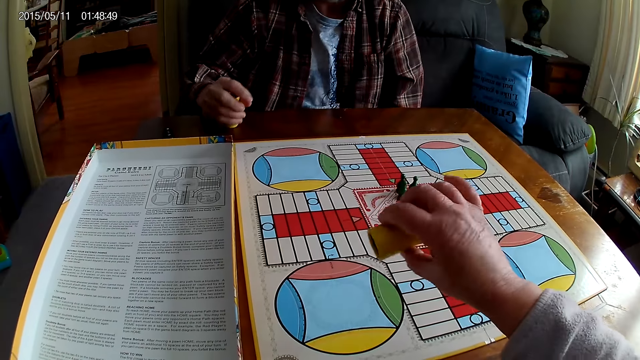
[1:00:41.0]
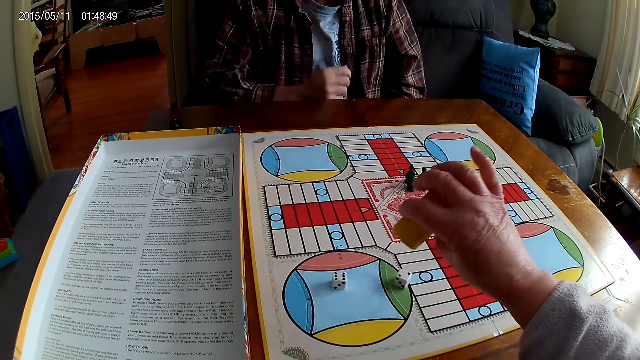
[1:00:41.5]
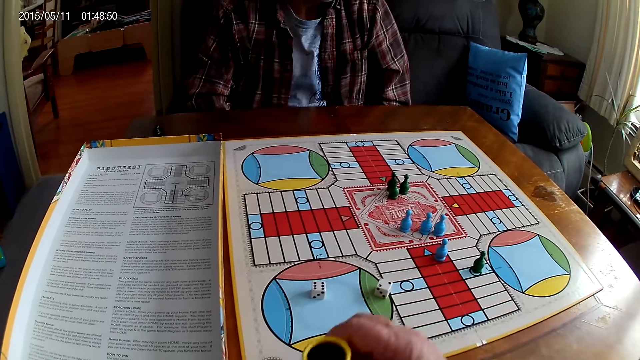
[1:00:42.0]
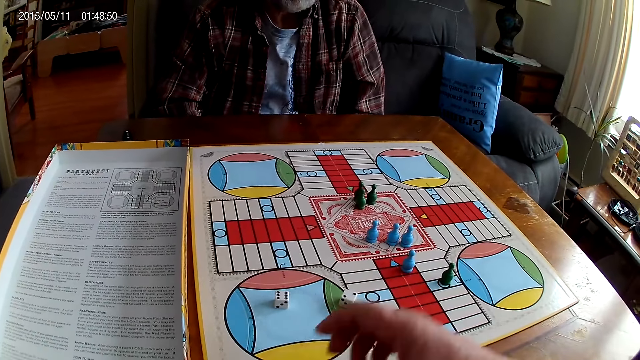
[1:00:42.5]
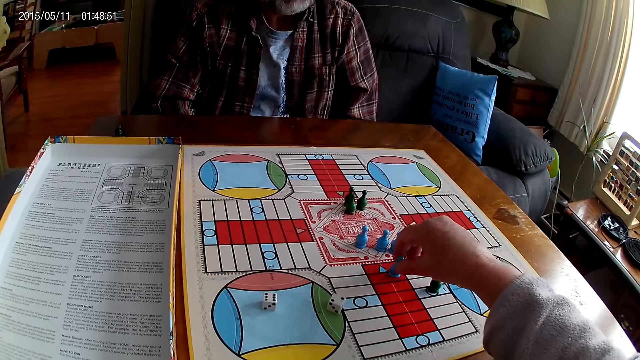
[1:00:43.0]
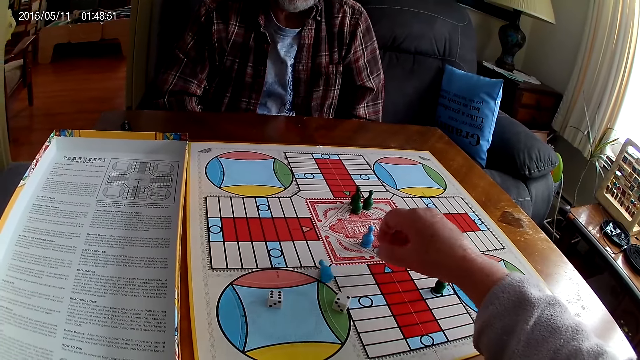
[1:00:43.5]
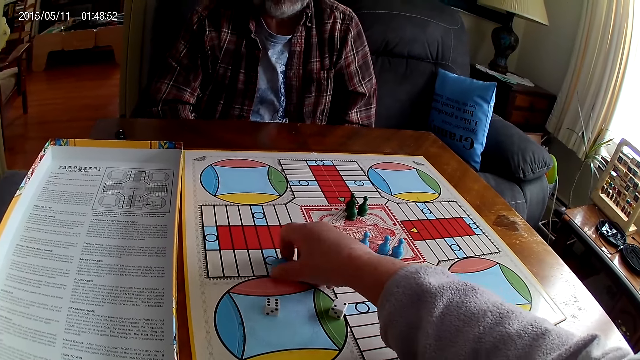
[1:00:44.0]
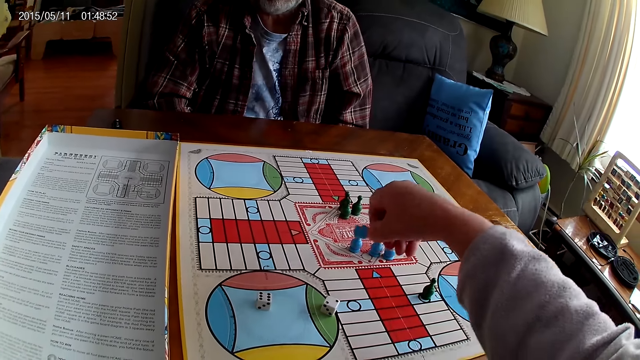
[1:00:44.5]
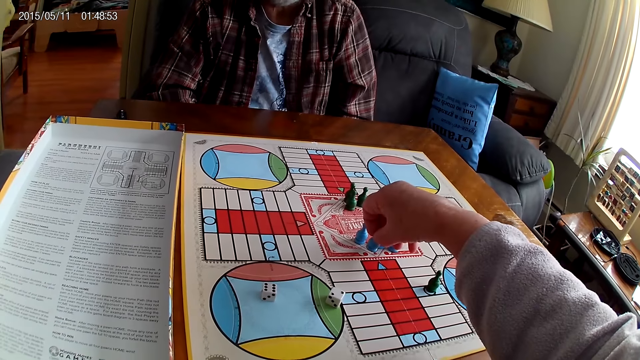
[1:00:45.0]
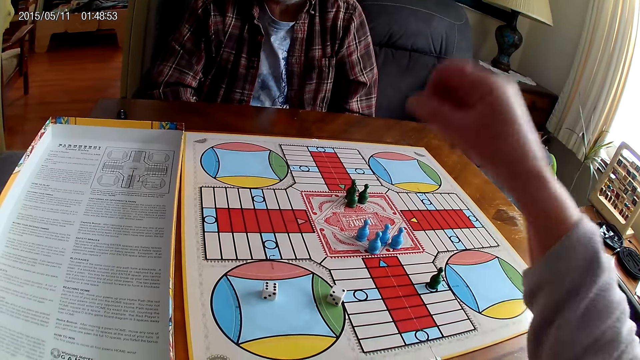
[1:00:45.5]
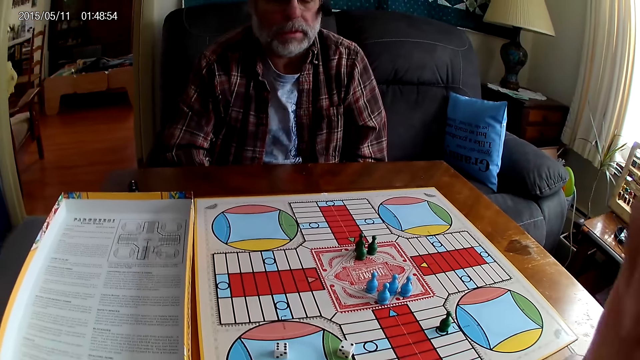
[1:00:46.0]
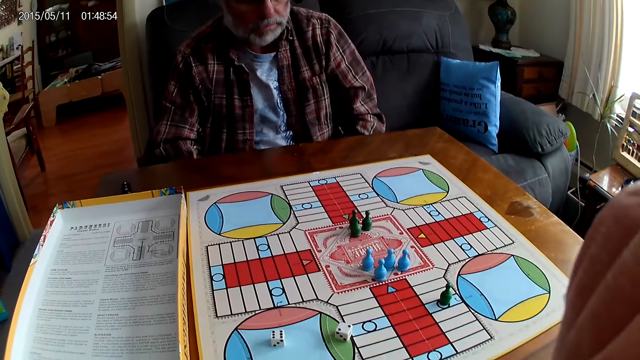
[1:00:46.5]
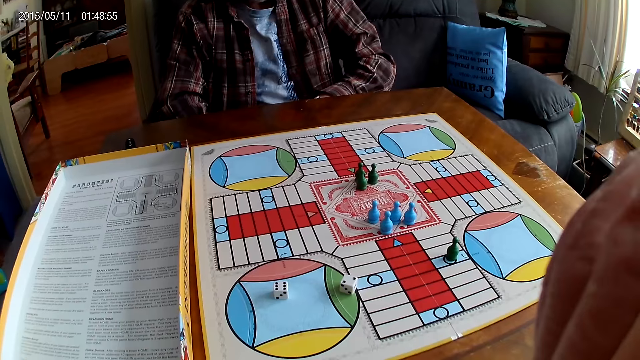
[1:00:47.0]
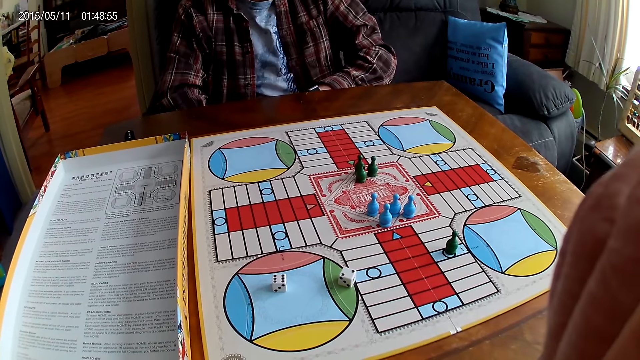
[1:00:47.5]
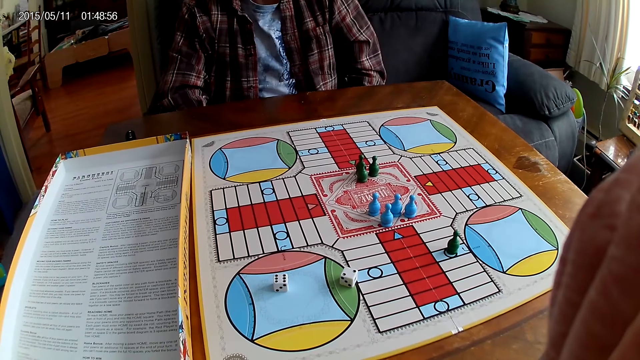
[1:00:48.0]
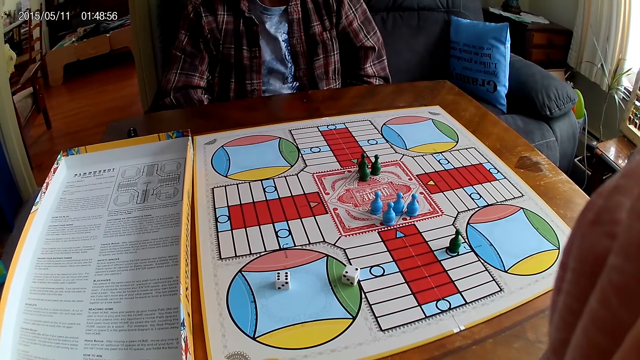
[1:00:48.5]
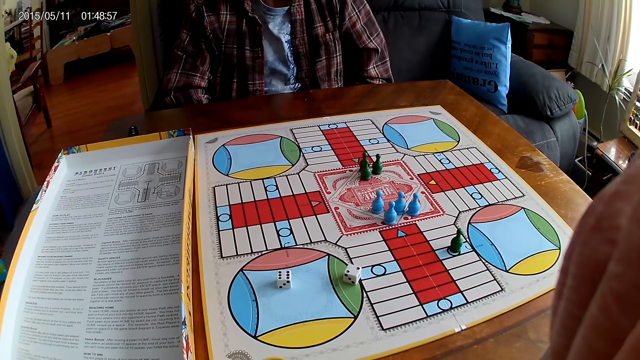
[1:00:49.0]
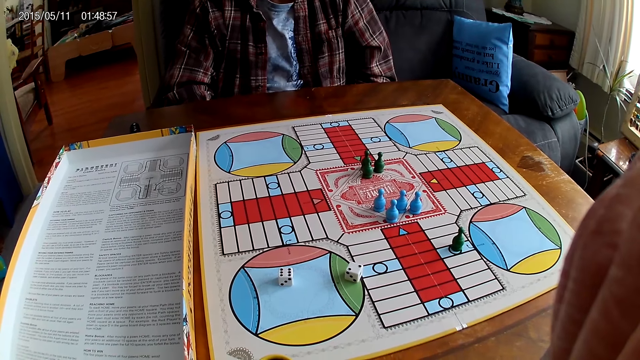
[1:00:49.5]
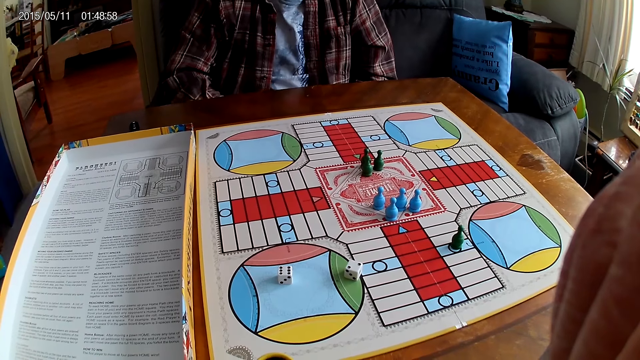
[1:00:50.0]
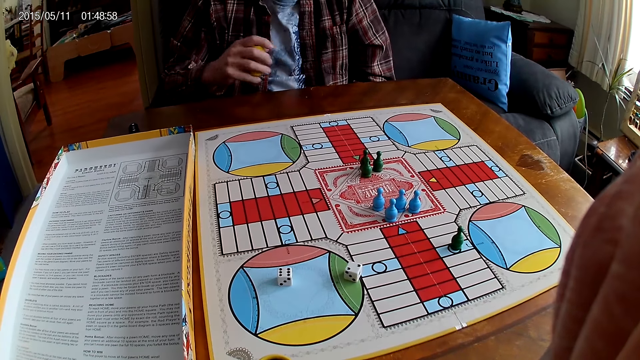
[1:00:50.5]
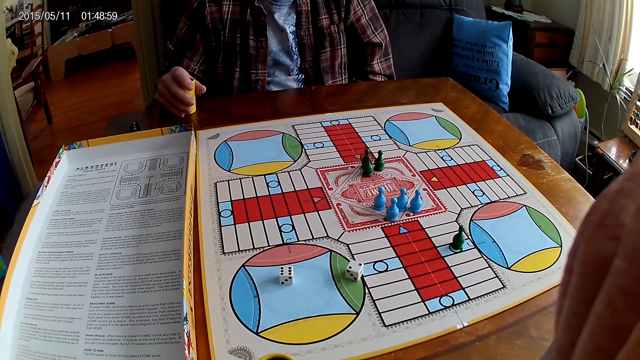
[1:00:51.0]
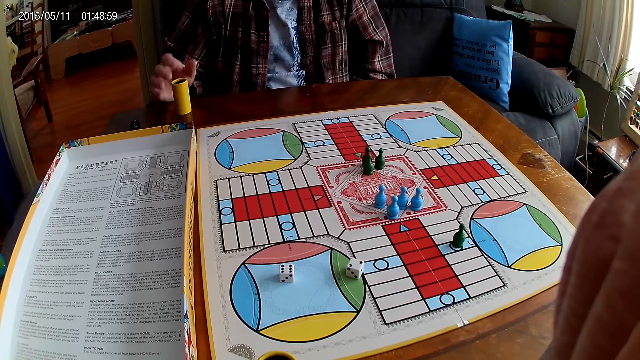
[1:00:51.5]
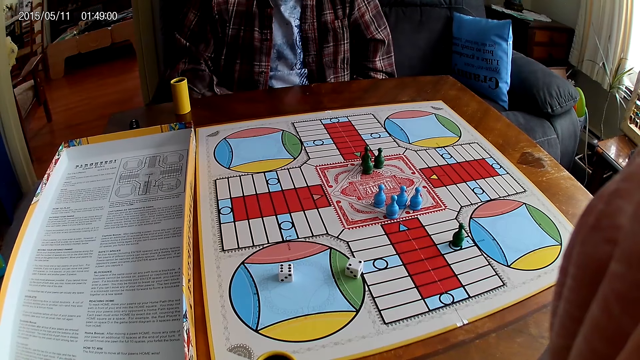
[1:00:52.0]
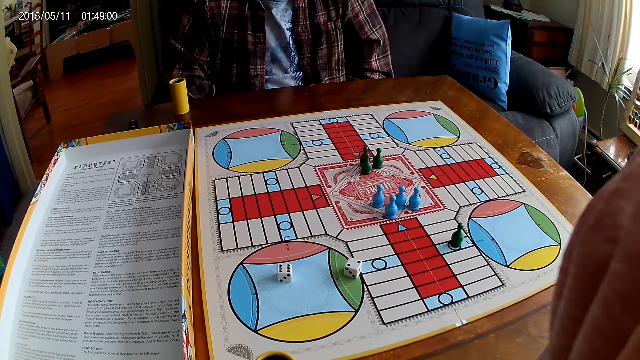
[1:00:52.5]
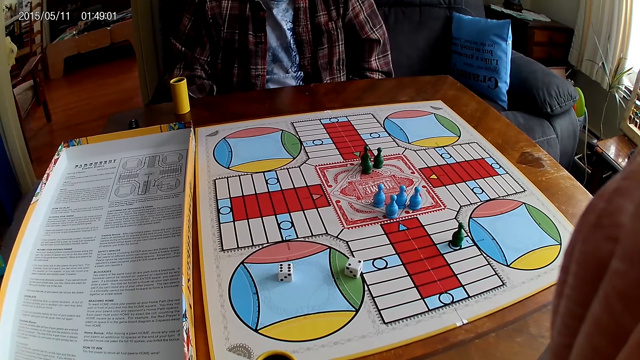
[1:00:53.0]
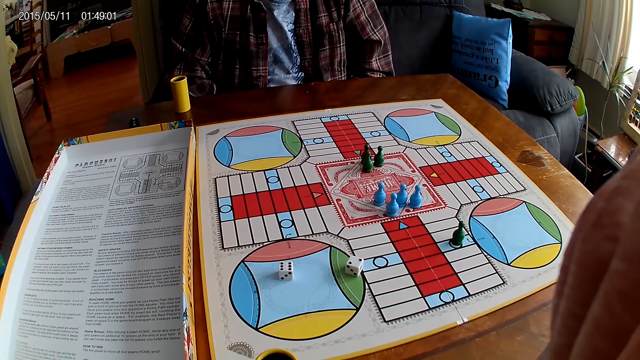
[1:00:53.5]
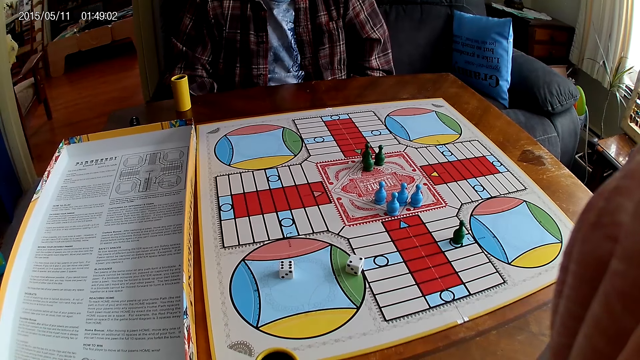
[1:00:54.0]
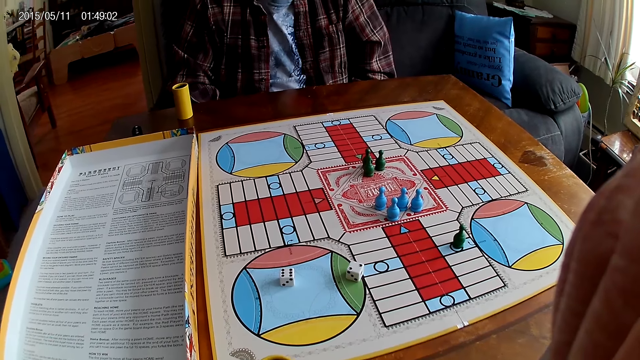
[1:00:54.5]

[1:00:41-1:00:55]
A person puts the dice into the dice shaker. The camera wearer plays Ludo. The person picks up the dice shaker. The camera wearer pours the dice on the board. The person stares at the board. The camera wearer places the dice shaker on the board. They pick up a Ludo pawn, move chess on the board, and place the Ludo pawn on the board. They raise the right hand and stare at the board. The person places the dice shaker on the table and stares at the table.

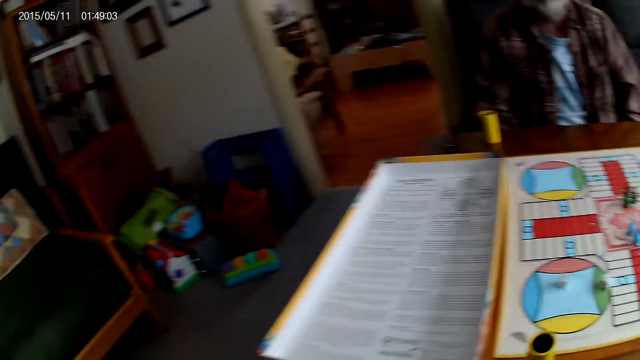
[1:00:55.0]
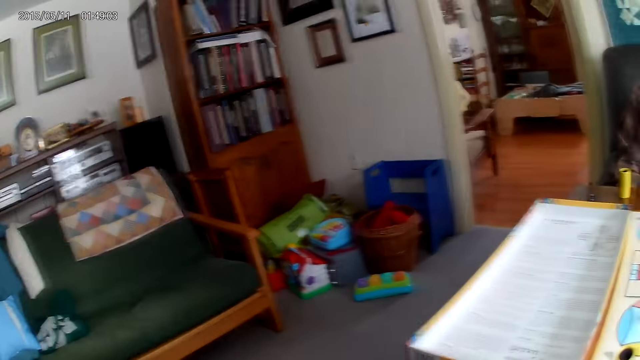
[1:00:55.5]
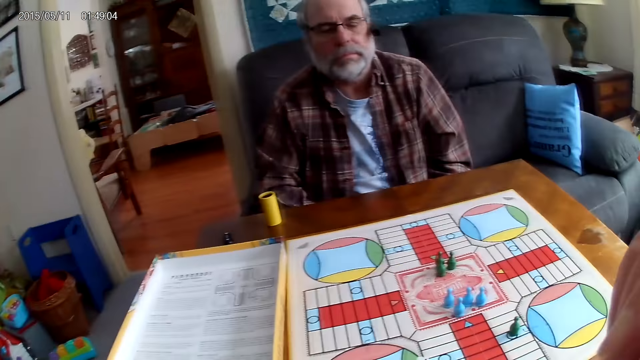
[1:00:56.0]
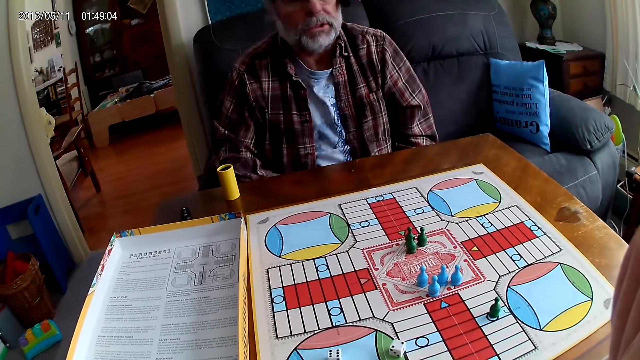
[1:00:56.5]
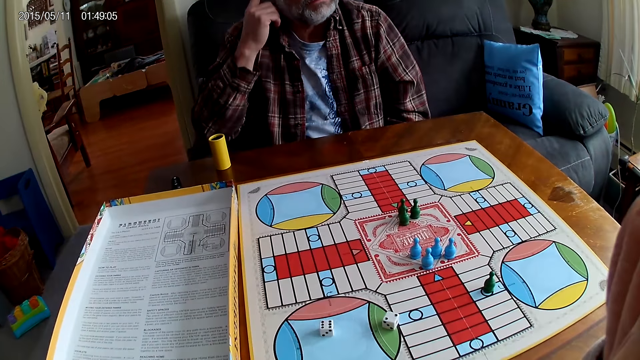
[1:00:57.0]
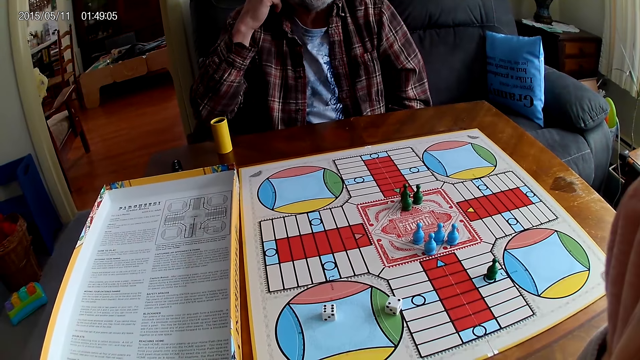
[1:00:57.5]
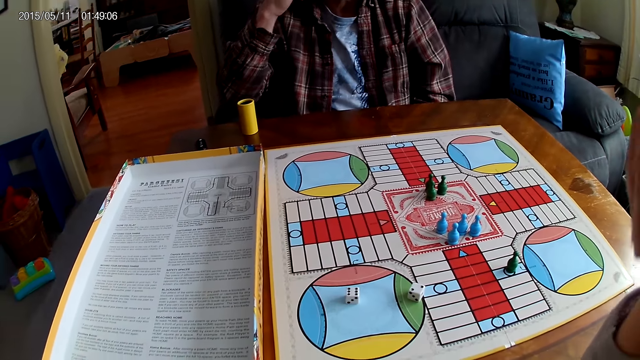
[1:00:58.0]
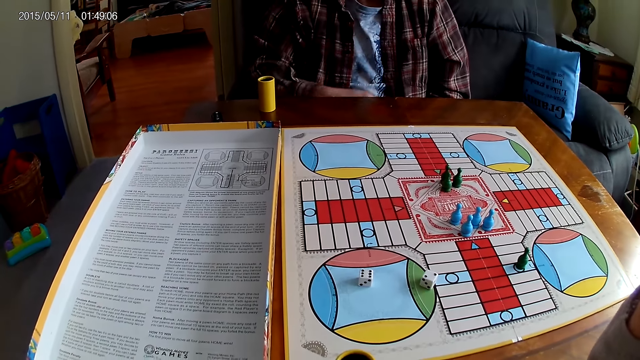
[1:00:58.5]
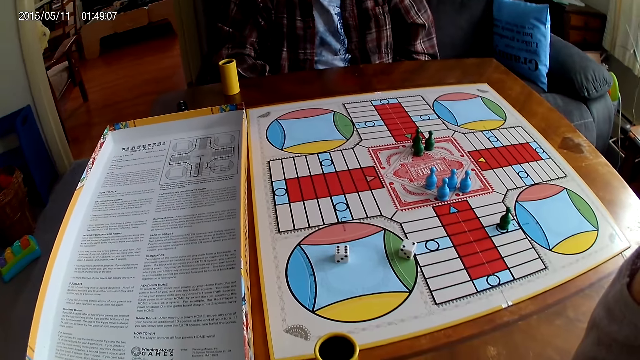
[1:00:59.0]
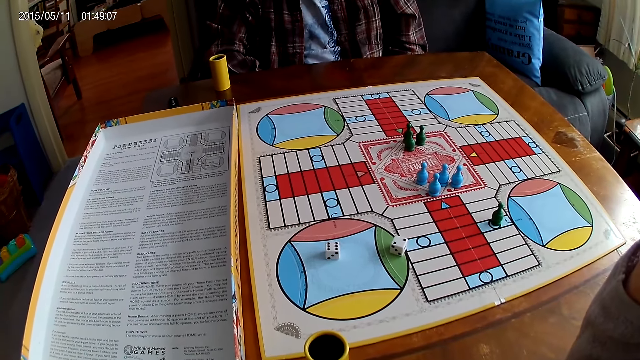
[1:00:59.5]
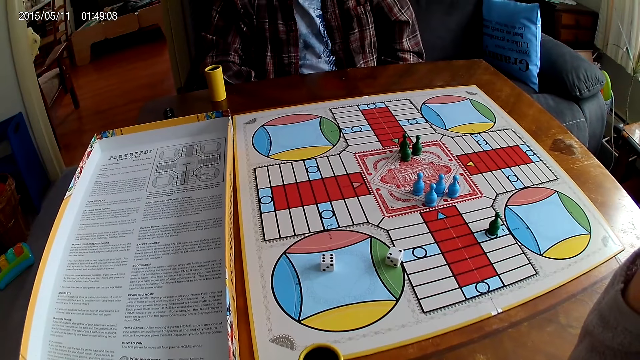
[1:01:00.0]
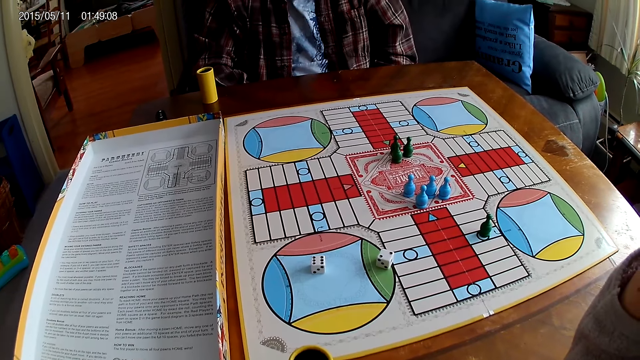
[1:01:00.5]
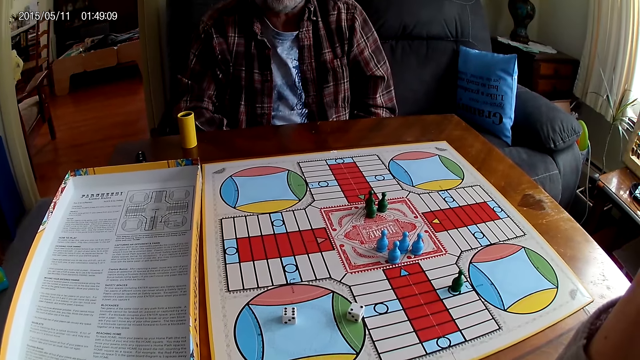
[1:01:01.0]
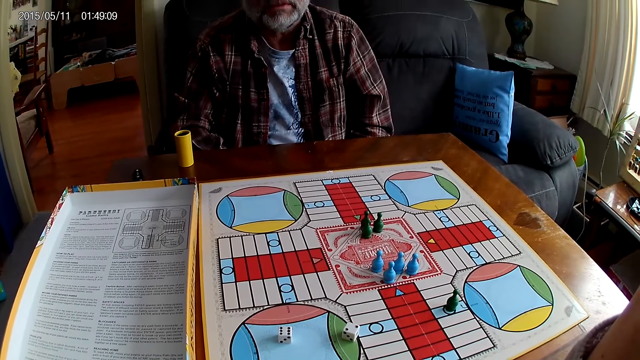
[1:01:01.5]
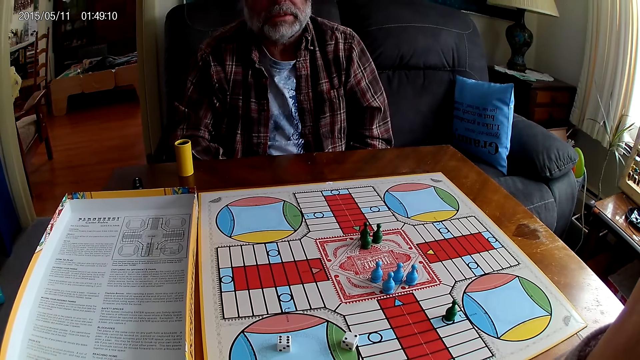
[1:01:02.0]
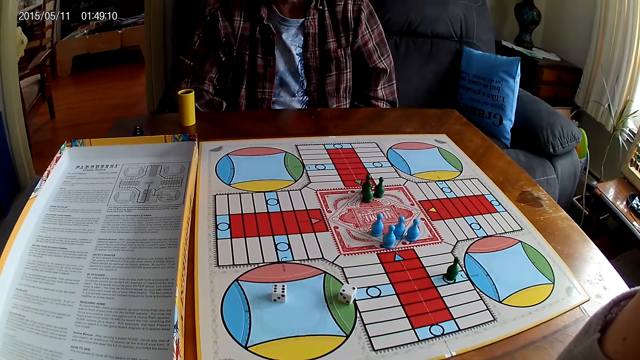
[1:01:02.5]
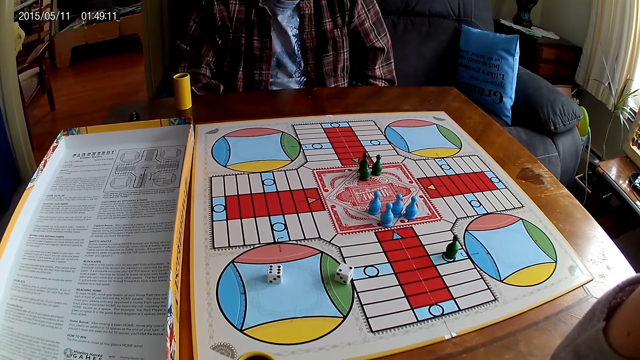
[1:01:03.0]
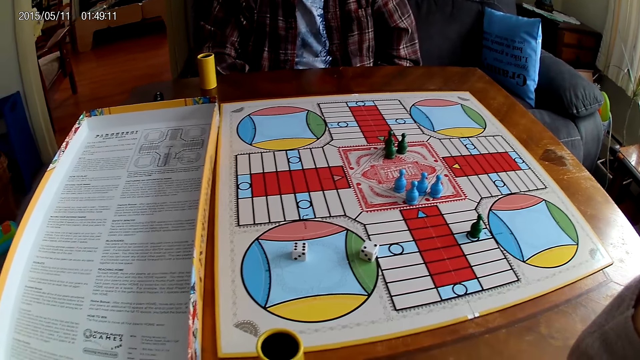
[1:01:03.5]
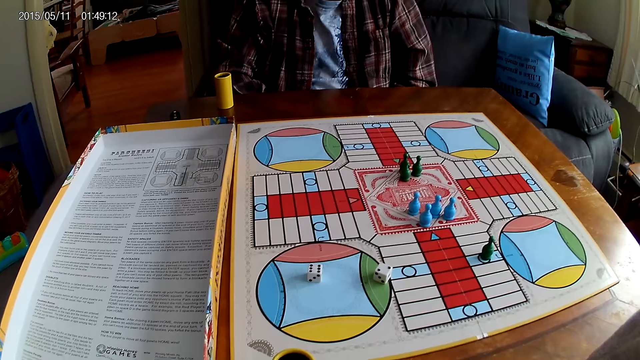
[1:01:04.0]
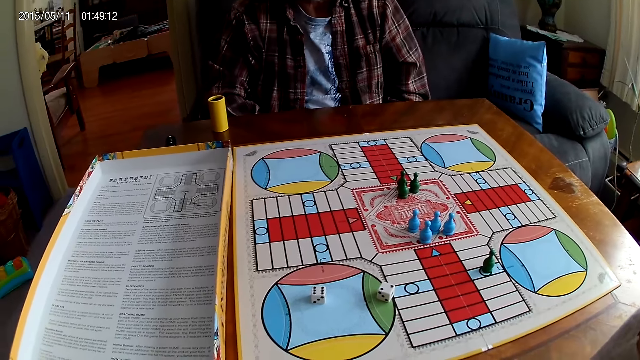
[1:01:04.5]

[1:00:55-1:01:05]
A man touches his right ear with his right hand. He raises the left hand, lowers the hand, and stares at the board.
